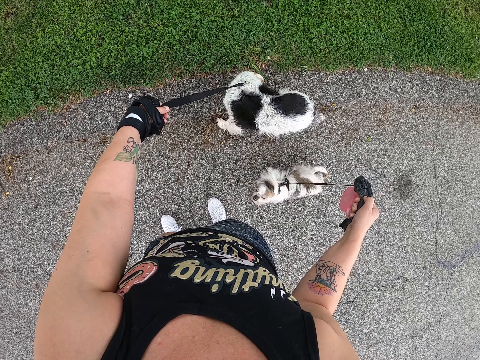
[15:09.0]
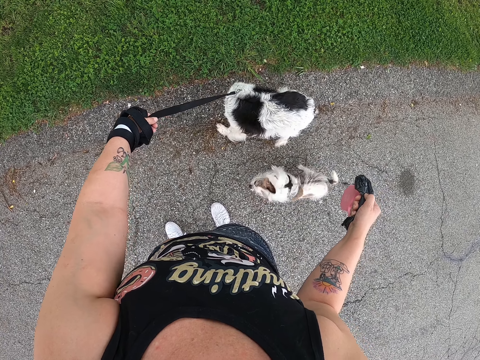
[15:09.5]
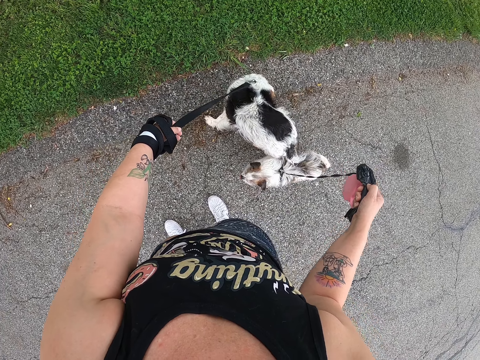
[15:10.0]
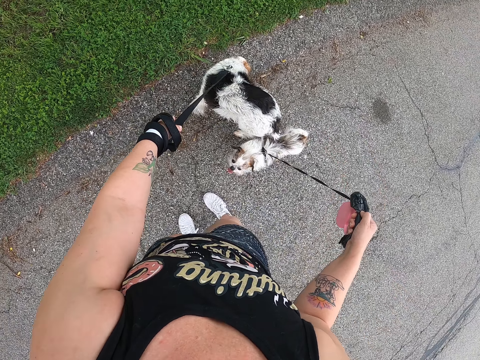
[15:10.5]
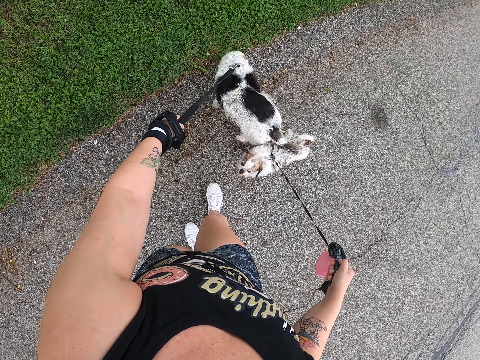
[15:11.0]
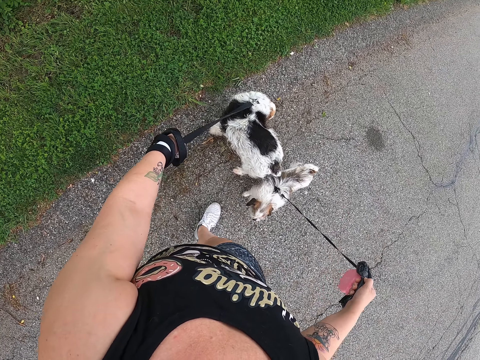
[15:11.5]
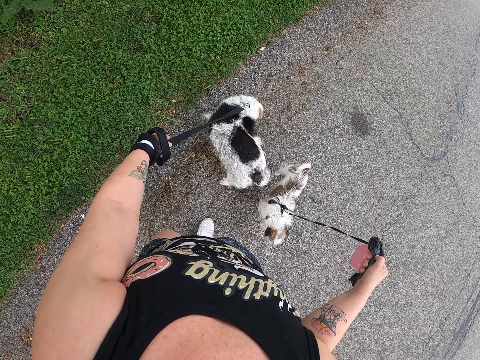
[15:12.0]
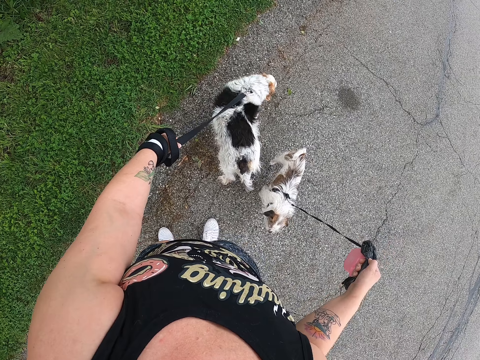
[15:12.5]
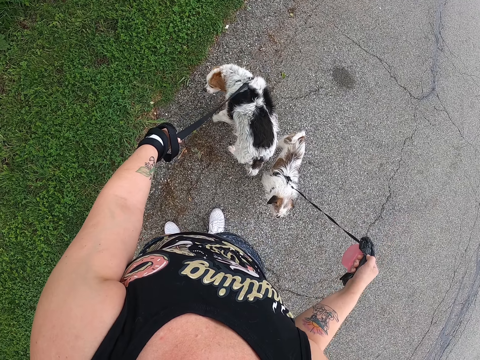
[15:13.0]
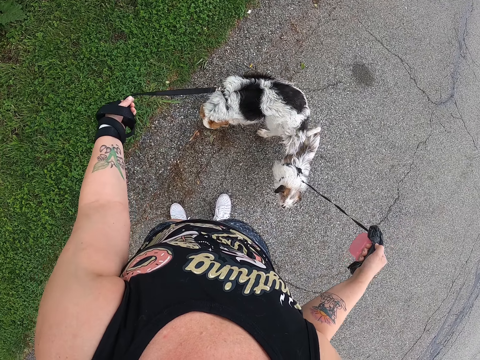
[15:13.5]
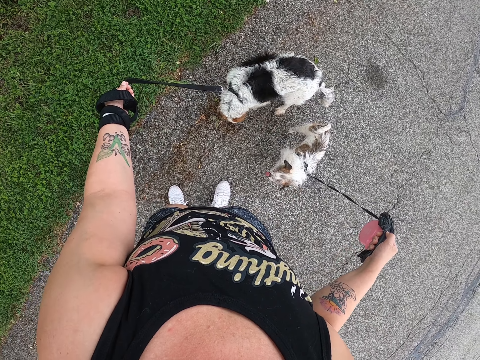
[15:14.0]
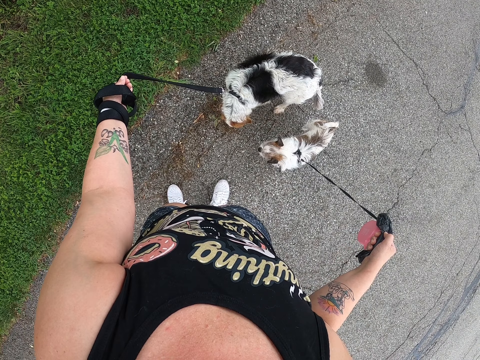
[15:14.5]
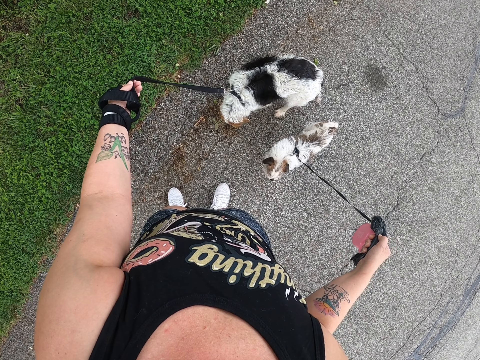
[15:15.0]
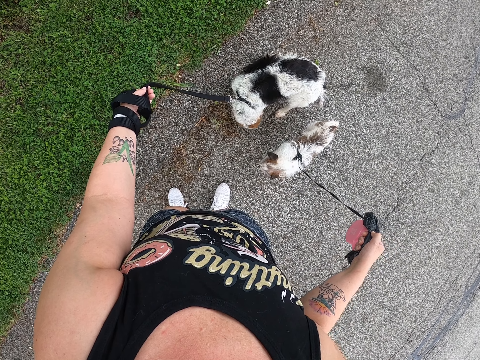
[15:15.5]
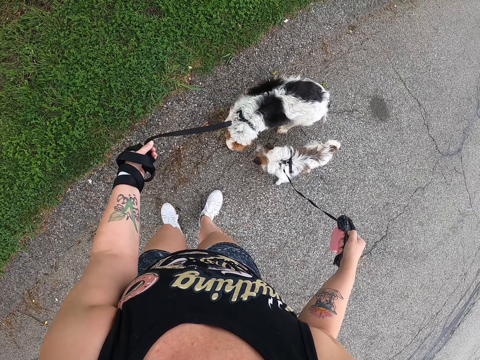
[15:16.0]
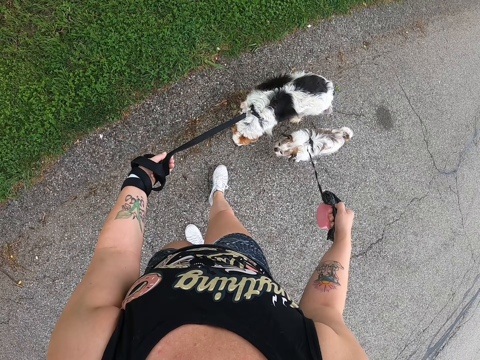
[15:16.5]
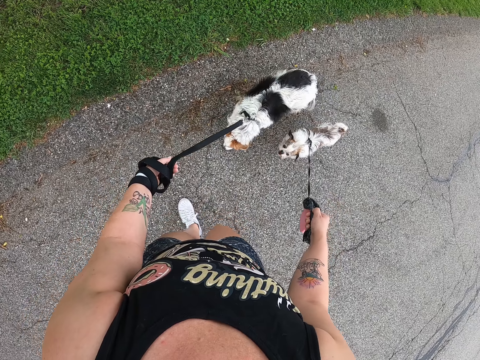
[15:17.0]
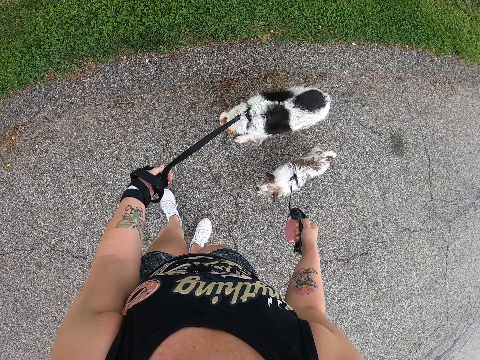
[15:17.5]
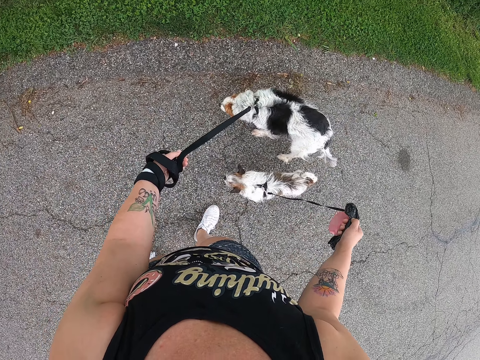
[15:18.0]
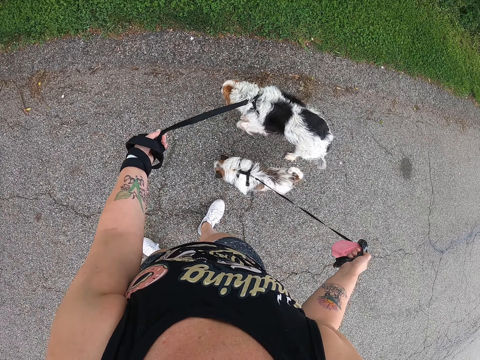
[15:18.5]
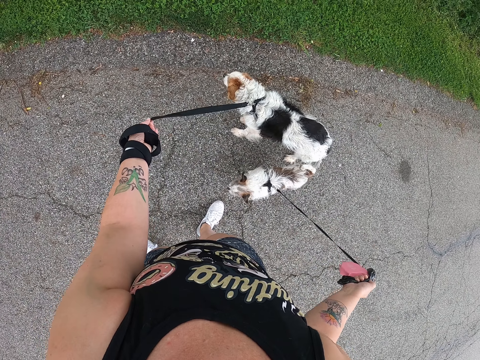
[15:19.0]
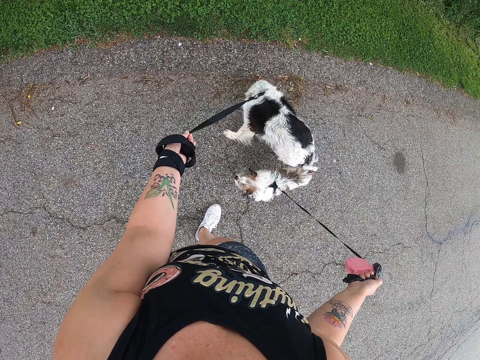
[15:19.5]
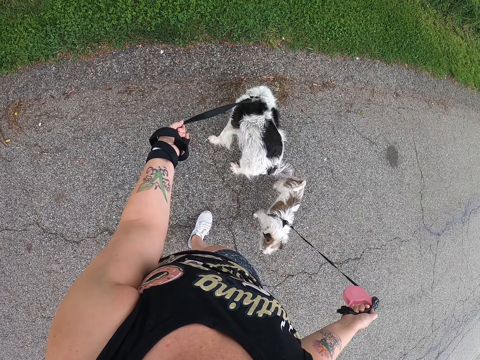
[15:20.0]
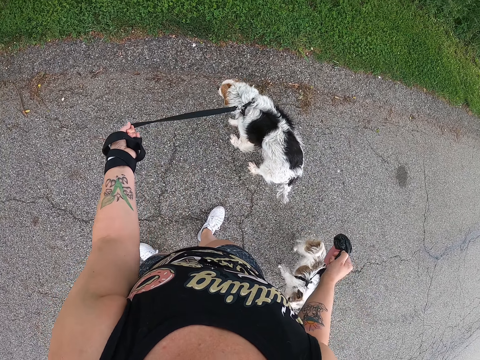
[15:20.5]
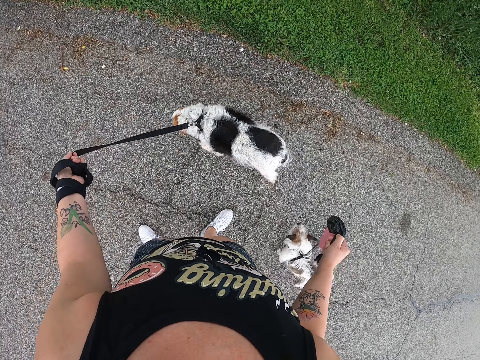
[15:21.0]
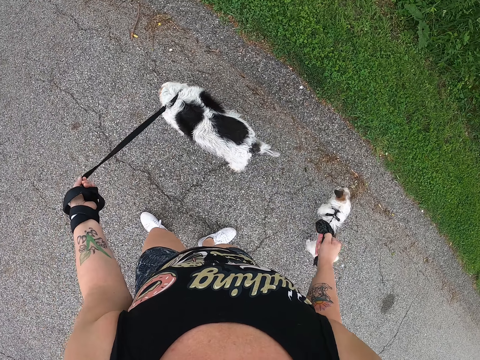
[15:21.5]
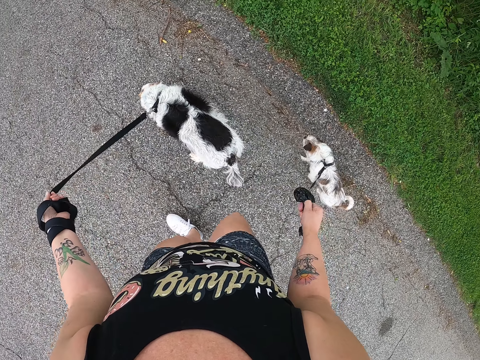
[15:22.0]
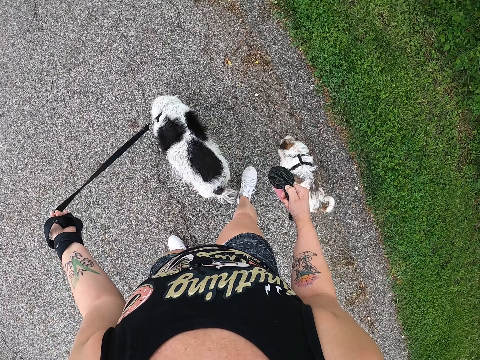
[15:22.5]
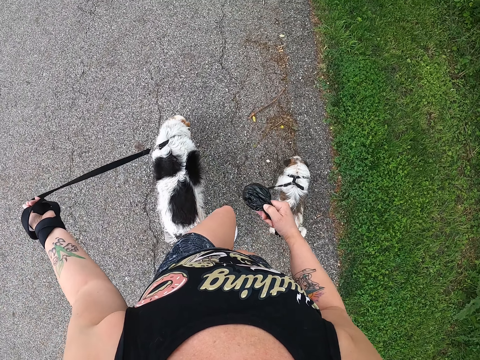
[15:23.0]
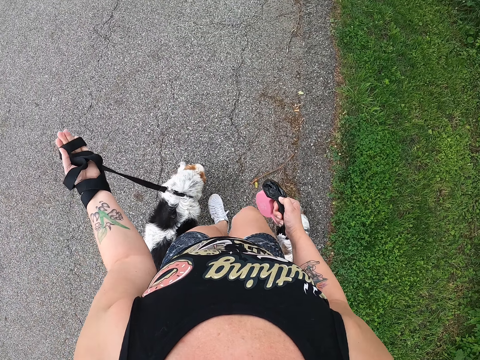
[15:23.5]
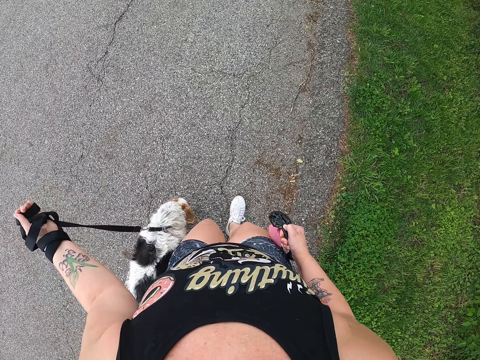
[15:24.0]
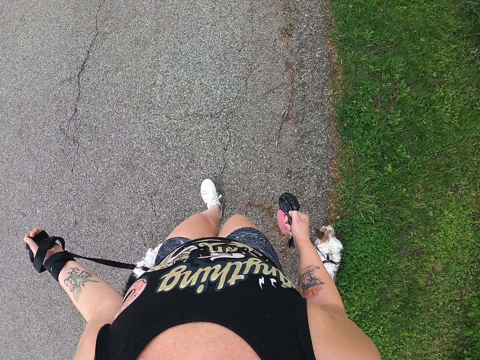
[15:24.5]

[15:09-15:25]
The camera wearer turns around. They hold the dog leashes. They stand on the road side. They walk the dogs. They stand on the road side. They walk the dogs.

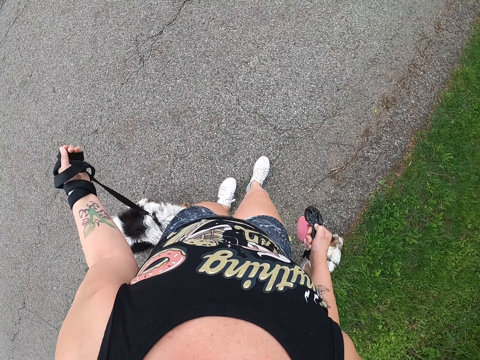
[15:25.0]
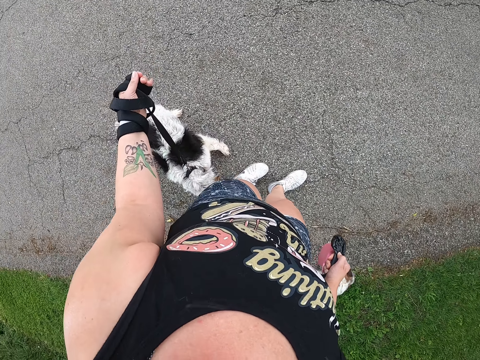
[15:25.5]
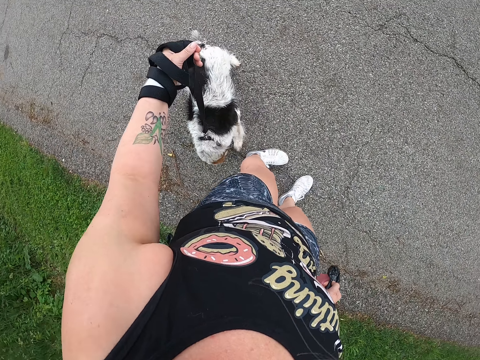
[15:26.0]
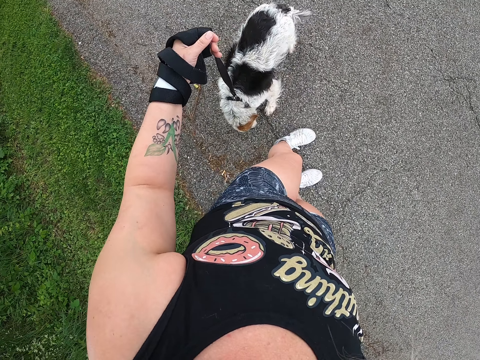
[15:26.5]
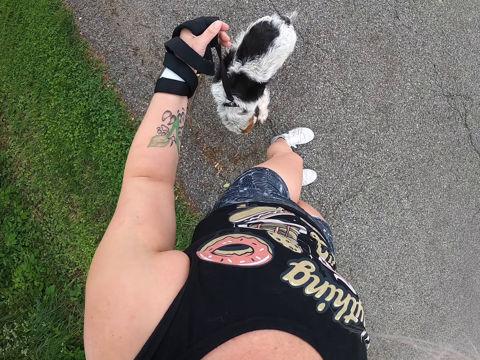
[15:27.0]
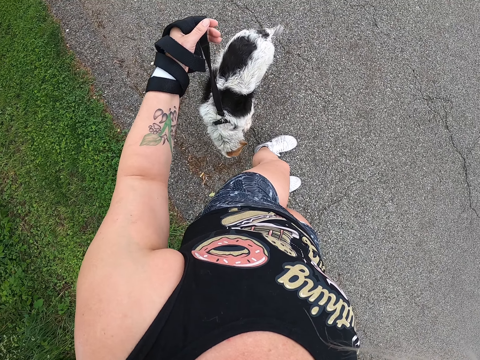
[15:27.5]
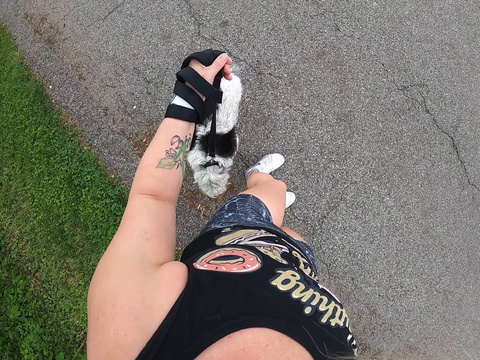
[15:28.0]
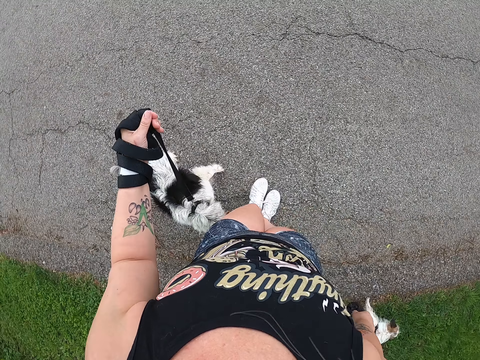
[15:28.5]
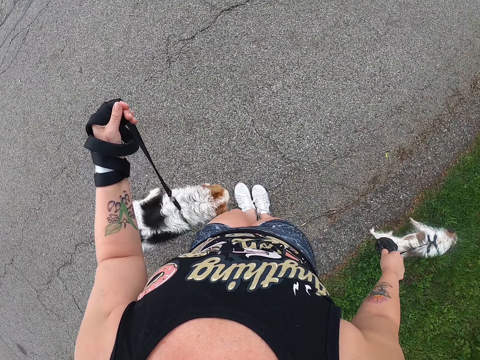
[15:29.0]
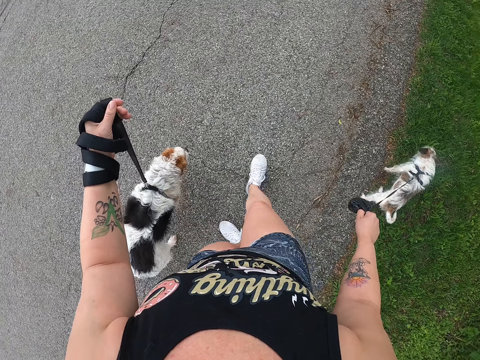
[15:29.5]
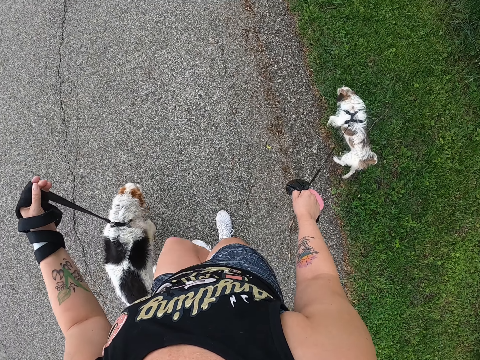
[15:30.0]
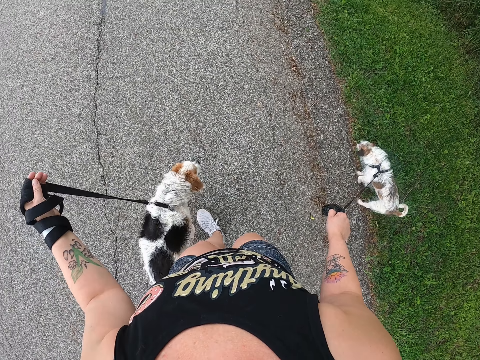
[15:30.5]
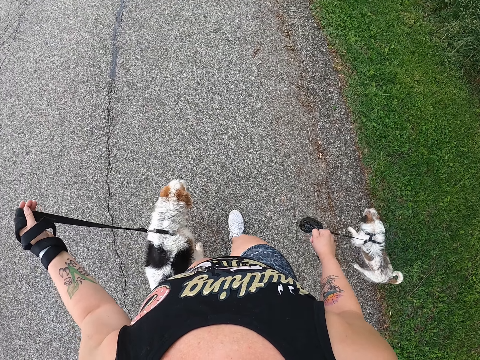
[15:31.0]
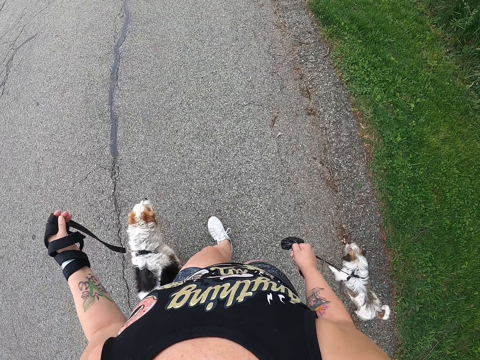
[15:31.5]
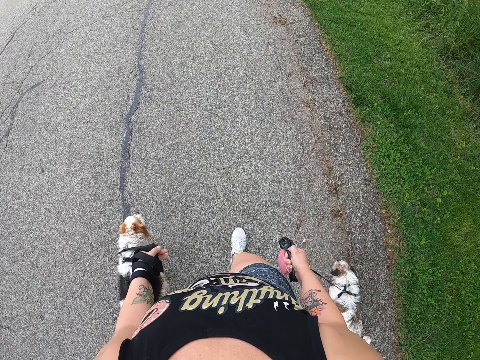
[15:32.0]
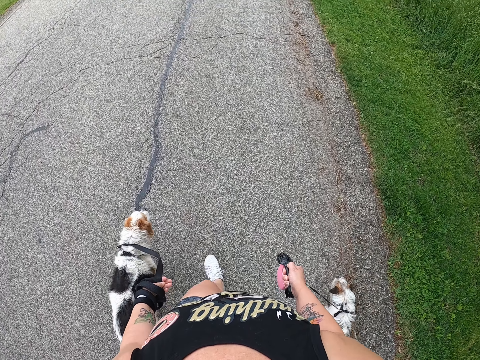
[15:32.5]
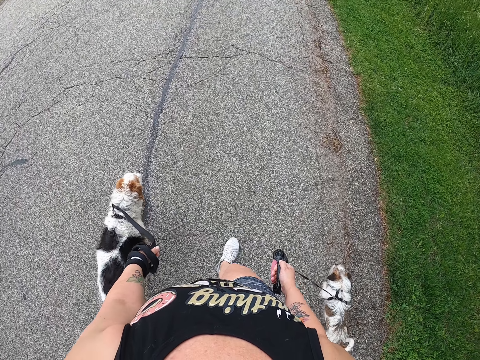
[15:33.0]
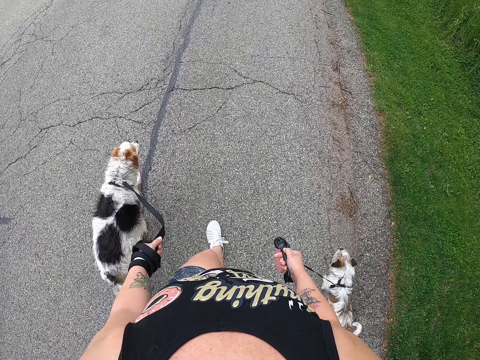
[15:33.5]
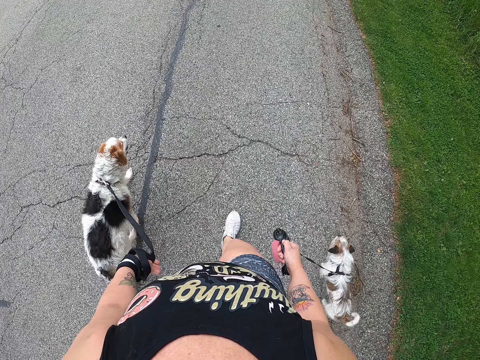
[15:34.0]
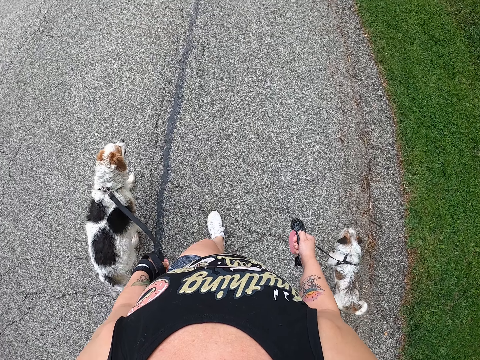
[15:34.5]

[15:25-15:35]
The camera wearer stands on the road side. They walk the dogs.
